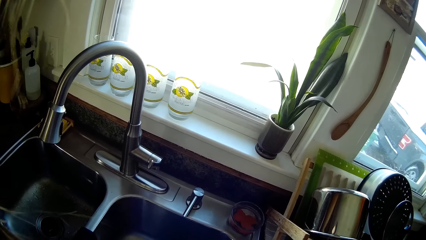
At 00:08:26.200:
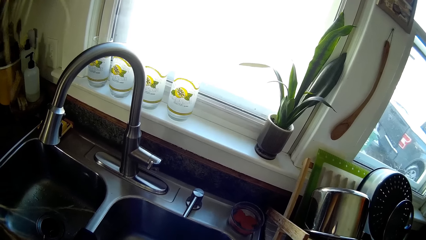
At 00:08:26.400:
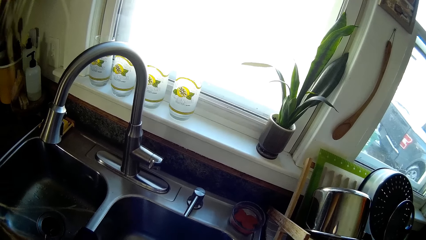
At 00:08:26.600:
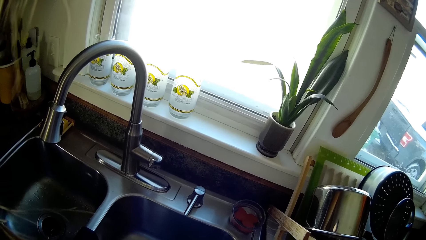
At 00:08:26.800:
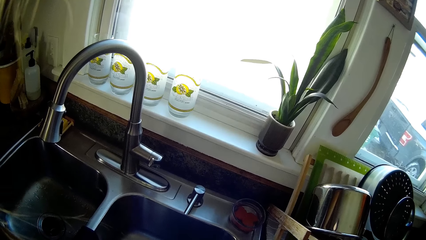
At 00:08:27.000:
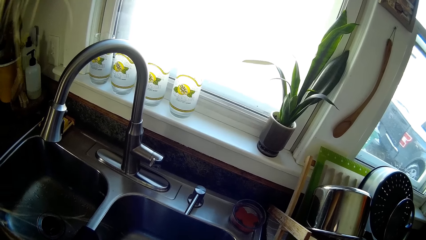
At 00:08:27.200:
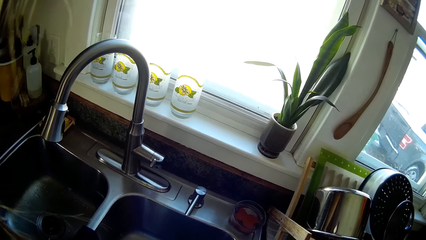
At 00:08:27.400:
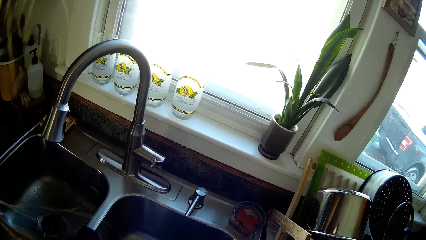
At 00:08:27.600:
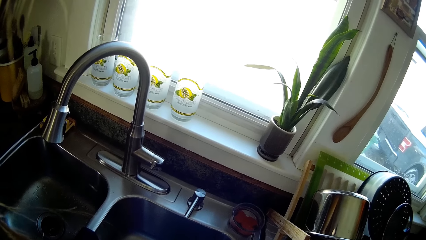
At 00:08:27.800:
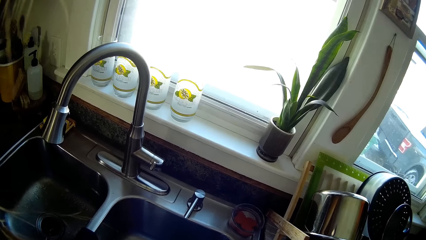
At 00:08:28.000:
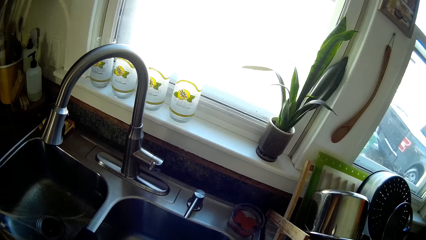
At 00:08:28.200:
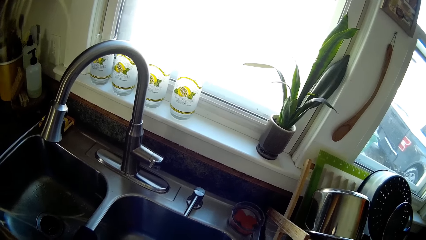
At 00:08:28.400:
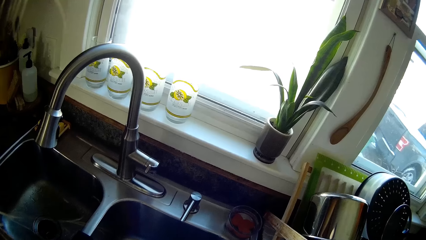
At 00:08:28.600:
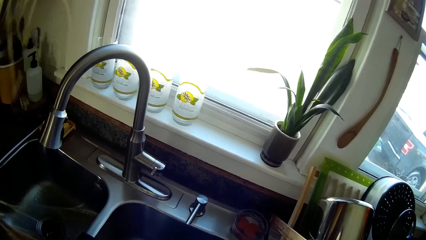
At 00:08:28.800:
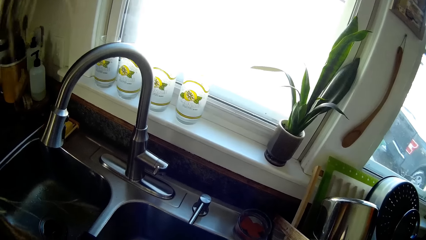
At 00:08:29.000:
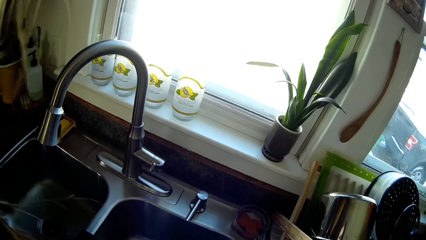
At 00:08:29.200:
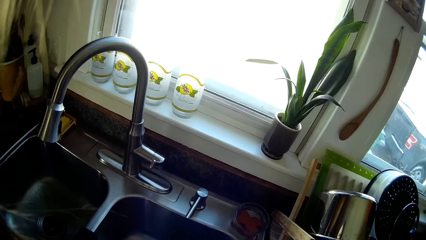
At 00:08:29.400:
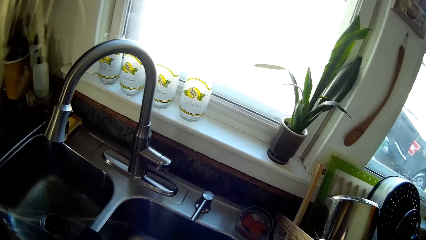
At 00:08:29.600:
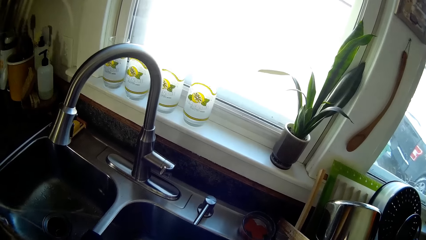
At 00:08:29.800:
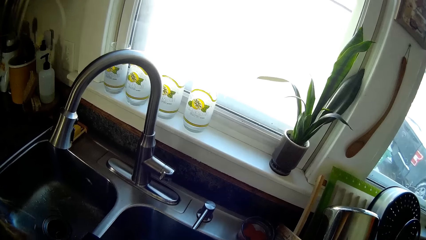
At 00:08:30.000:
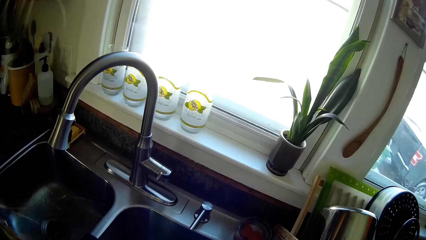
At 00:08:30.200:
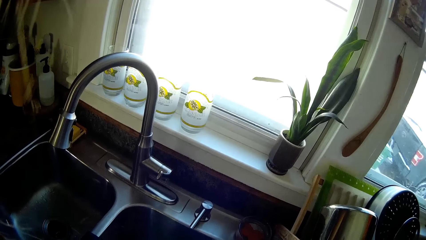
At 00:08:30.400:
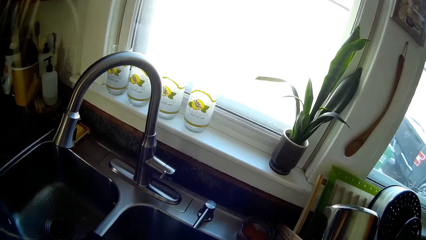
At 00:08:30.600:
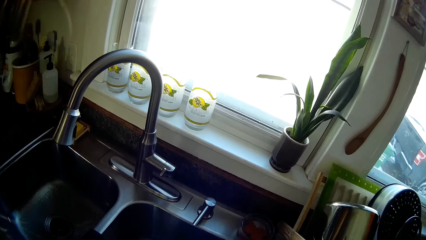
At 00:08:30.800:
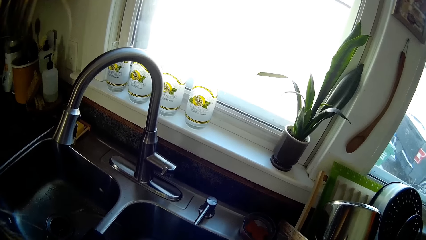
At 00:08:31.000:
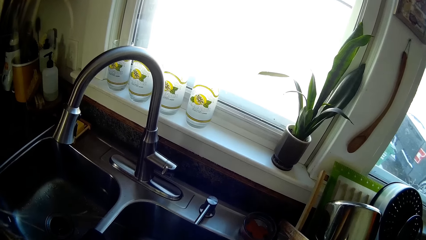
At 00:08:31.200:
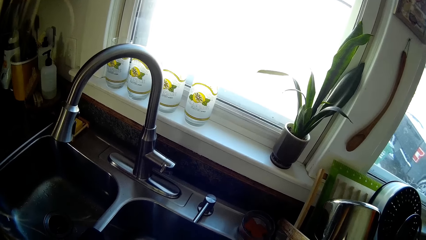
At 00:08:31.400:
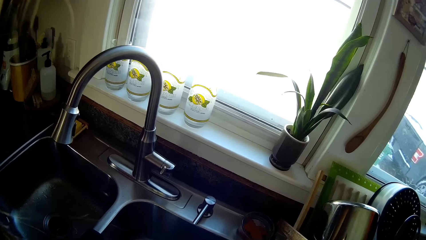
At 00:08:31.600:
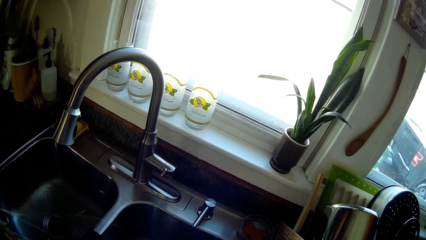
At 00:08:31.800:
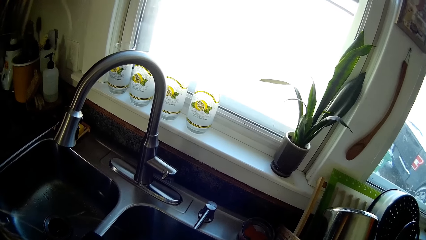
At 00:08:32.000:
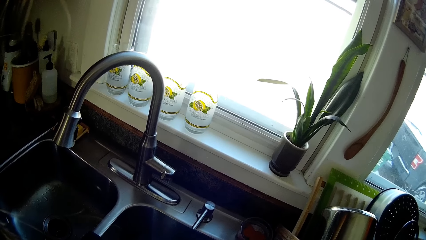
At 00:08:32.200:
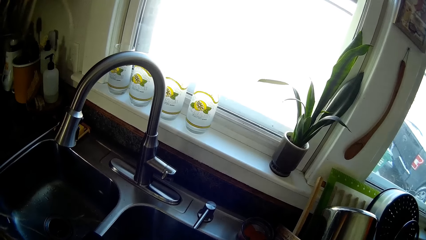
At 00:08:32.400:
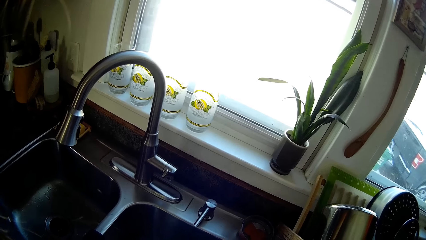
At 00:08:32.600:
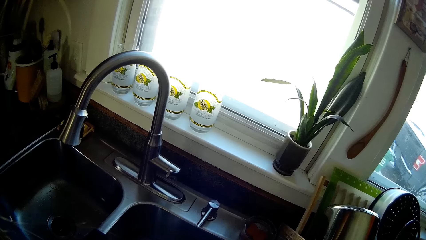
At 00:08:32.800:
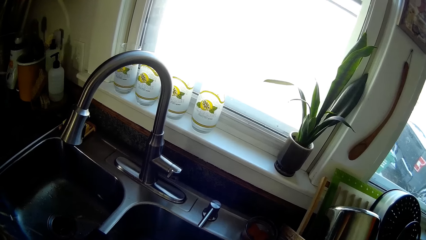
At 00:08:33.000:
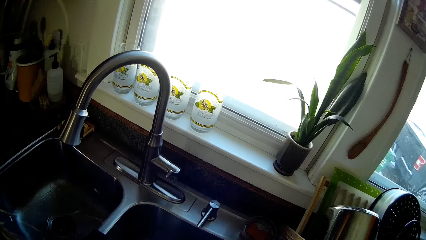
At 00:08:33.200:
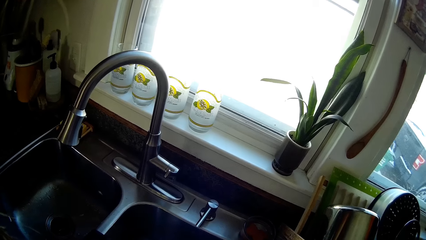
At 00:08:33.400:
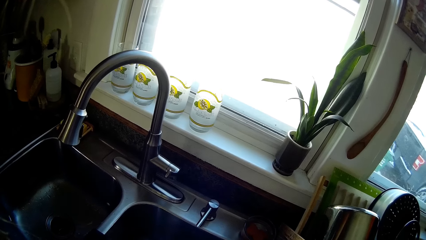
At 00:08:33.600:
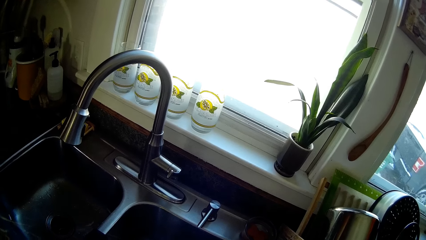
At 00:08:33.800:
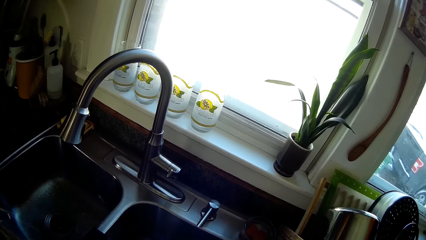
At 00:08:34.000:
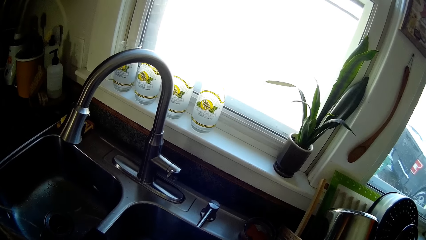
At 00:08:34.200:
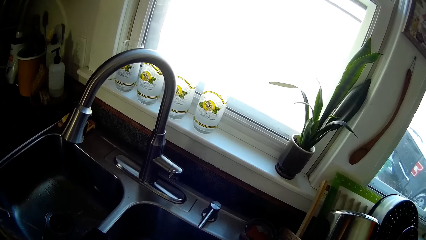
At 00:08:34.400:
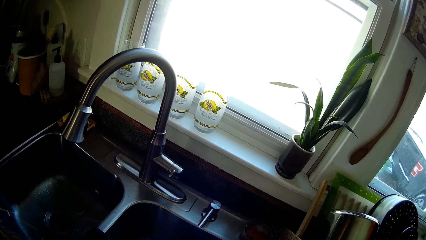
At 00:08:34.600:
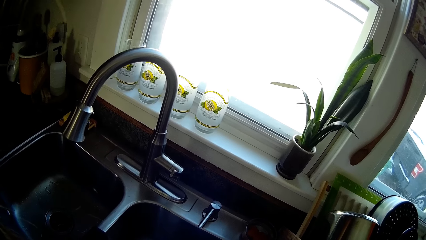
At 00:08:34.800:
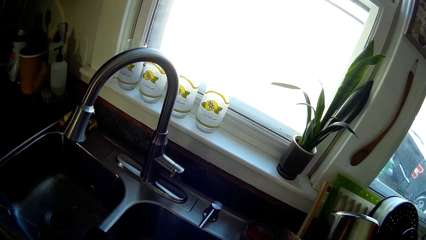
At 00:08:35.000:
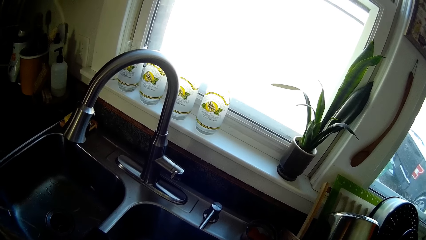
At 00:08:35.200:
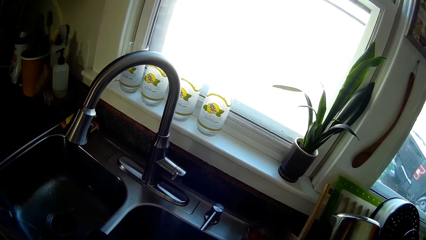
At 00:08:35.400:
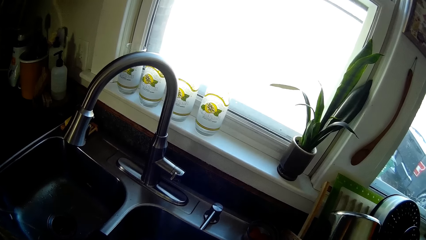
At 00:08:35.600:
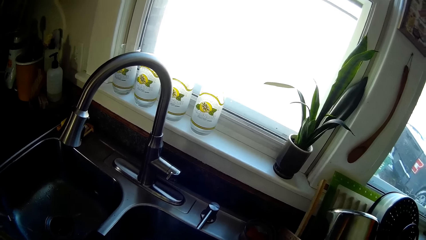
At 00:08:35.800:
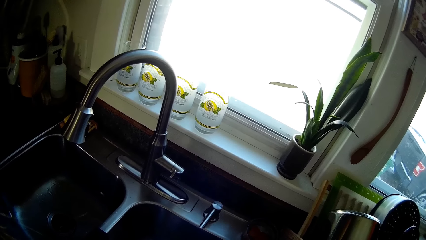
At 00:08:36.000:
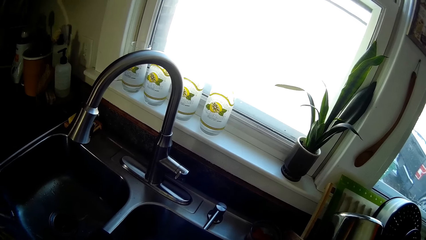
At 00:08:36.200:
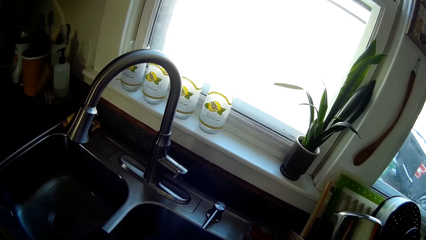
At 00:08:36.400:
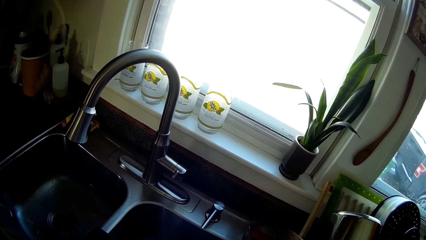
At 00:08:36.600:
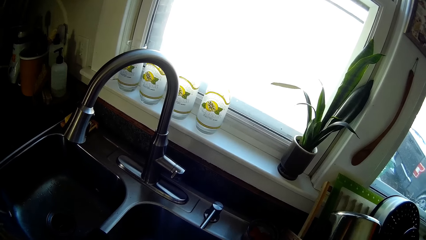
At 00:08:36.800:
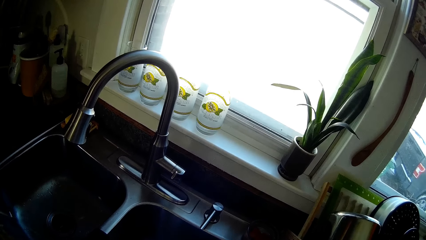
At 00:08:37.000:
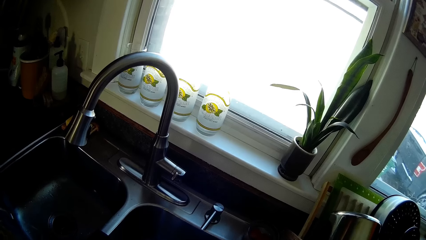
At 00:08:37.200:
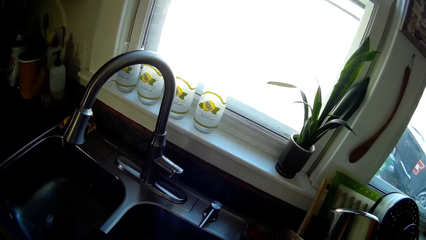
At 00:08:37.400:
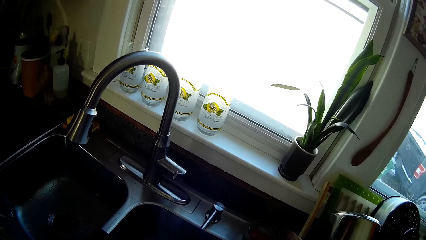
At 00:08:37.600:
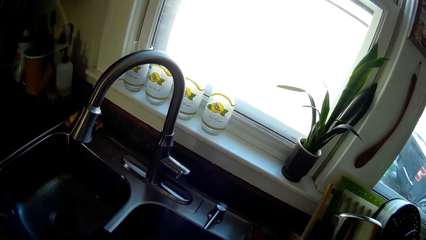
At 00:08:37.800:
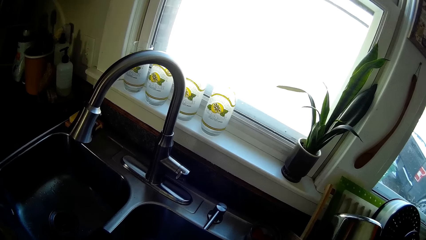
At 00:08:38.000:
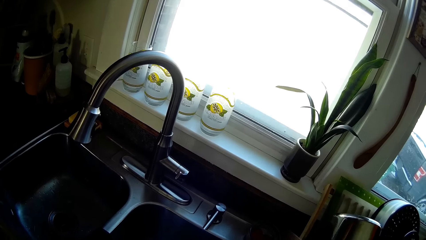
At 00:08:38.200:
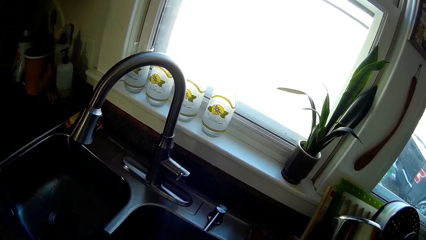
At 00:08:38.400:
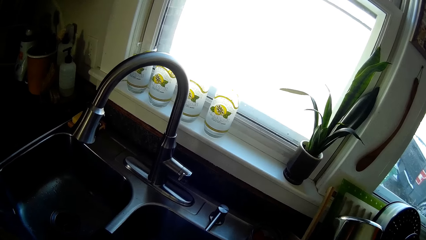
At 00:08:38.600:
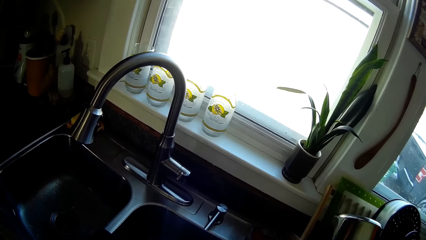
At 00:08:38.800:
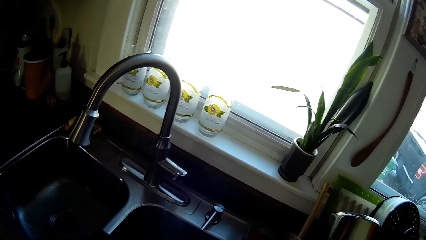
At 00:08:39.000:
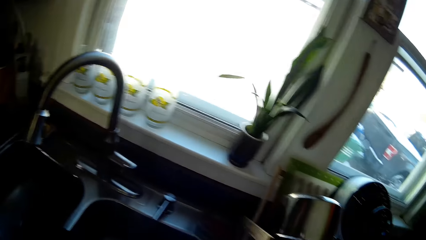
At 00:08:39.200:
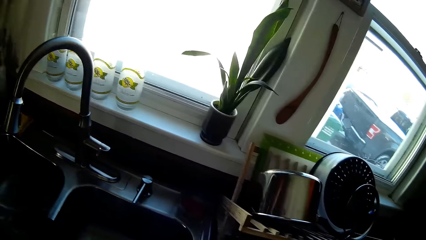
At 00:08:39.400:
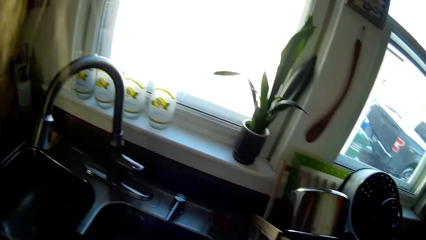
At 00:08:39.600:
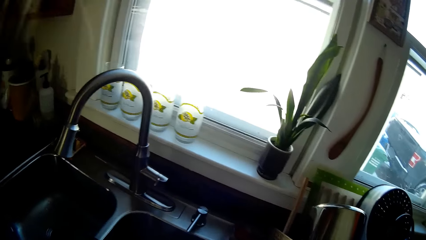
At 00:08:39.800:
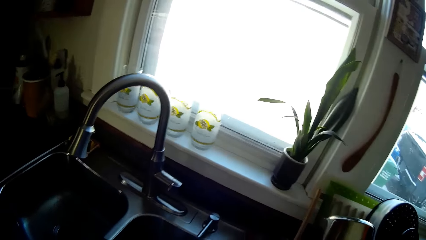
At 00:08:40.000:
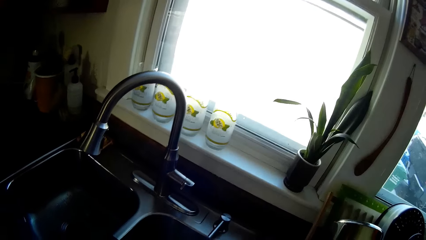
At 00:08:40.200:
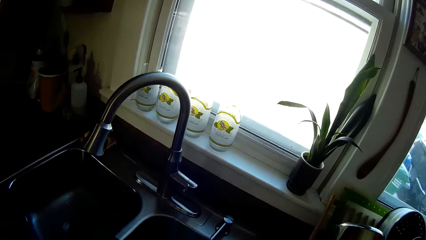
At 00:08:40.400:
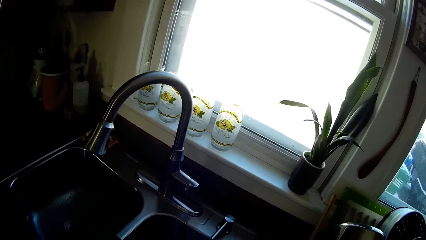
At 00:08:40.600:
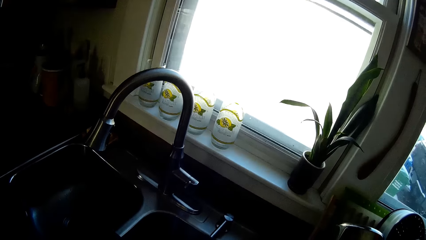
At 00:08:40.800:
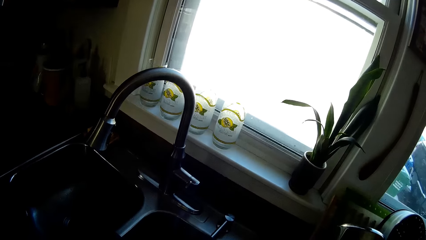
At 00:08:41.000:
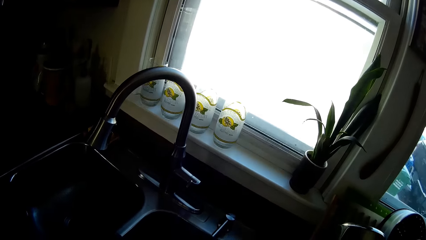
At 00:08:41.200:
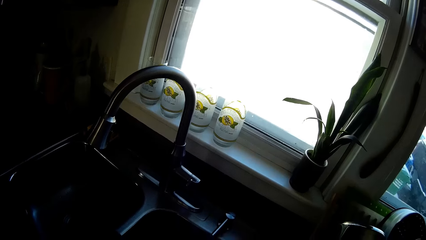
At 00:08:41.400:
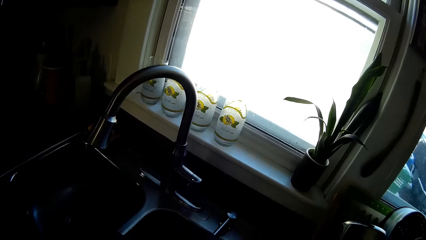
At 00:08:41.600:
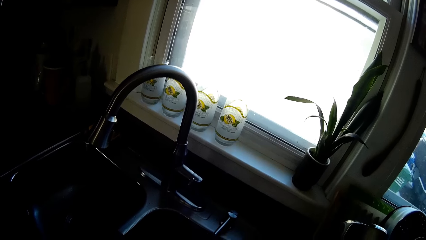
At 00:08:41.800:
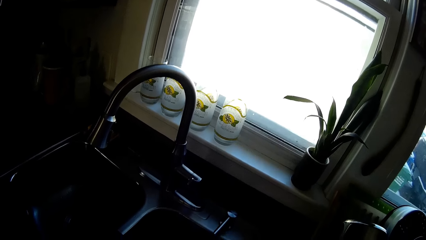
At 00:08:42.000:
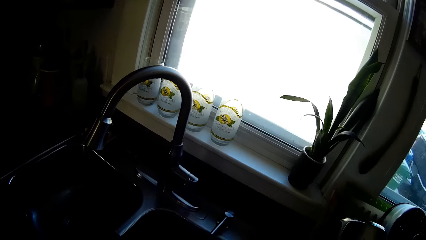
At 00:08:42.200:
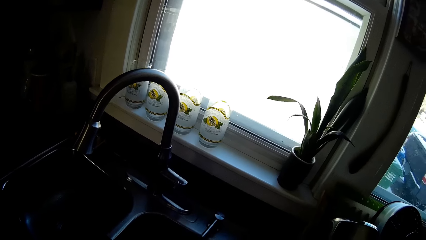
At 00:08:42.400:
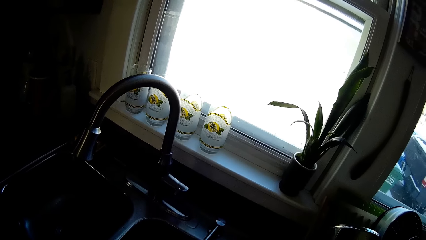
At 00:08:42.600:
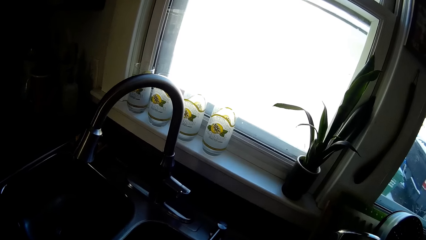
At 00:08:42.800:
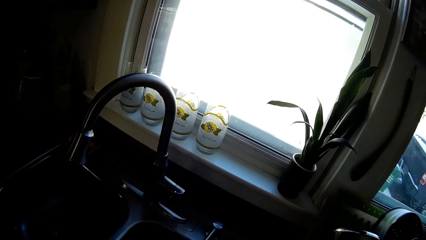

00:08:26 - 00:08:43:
The camera wearer converses with the man.
